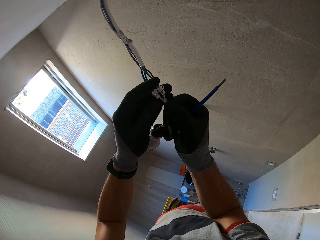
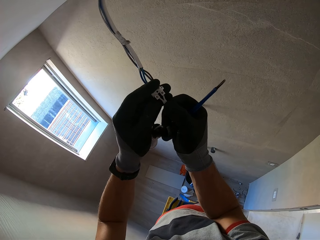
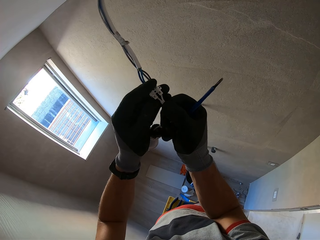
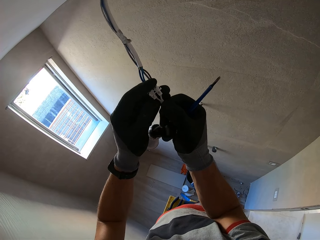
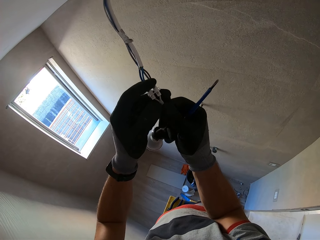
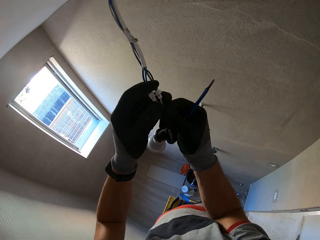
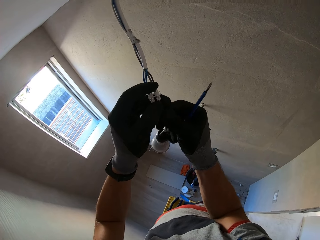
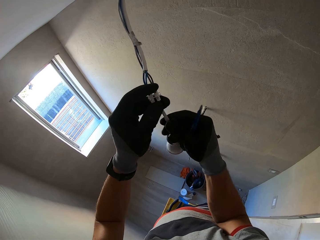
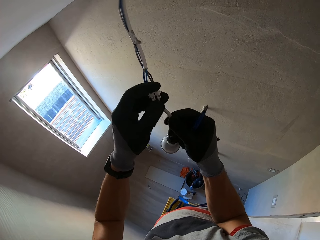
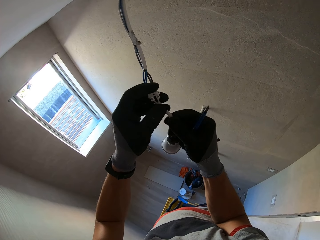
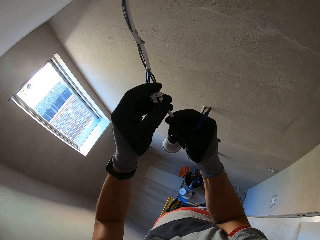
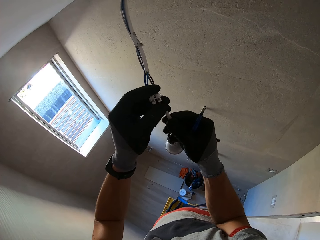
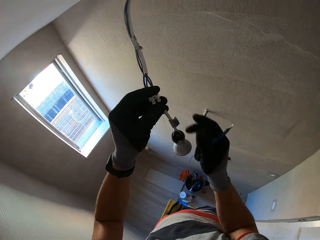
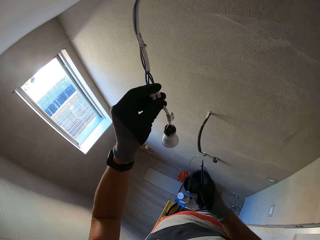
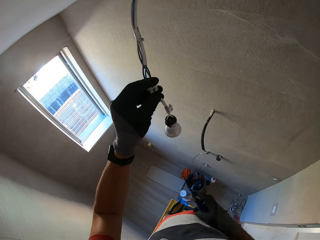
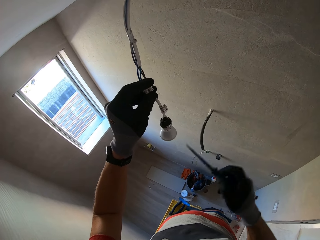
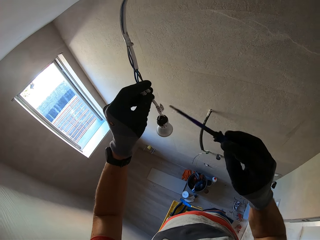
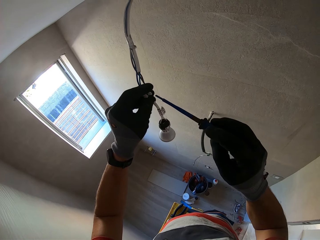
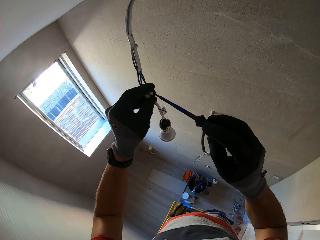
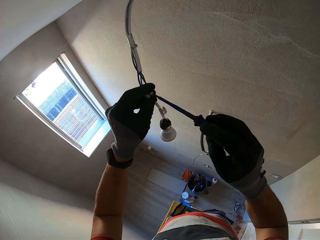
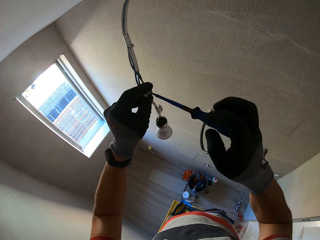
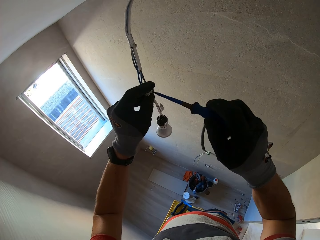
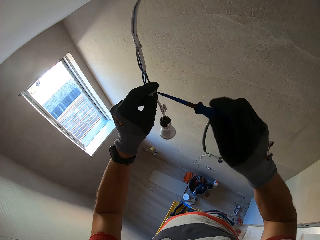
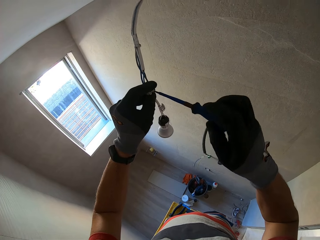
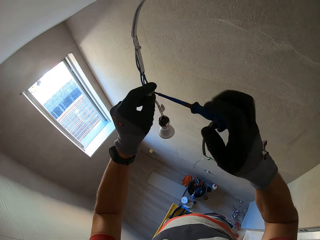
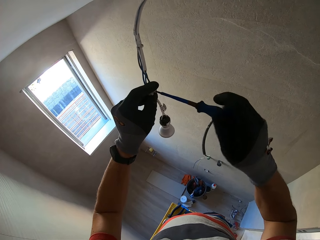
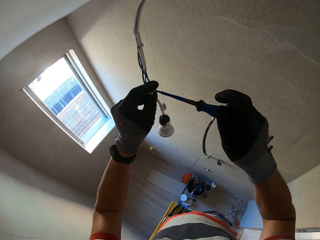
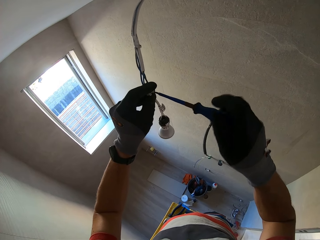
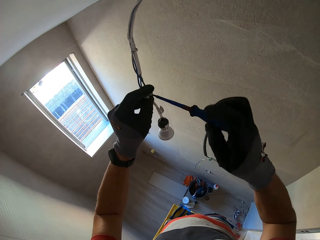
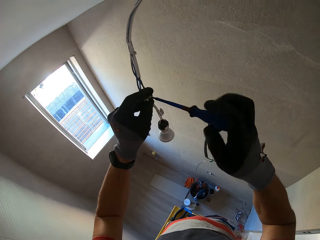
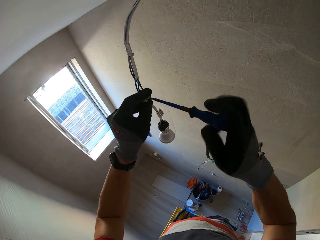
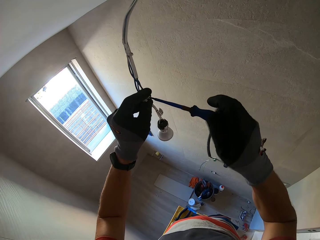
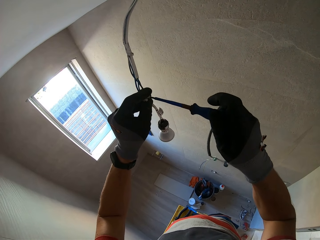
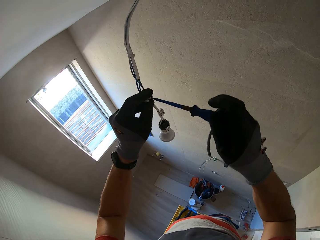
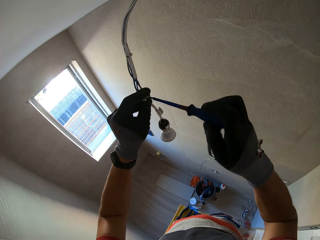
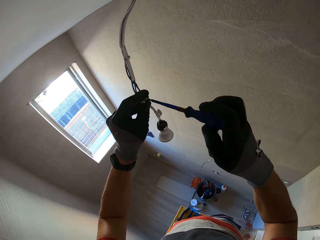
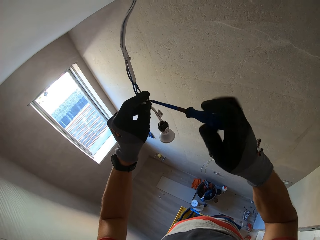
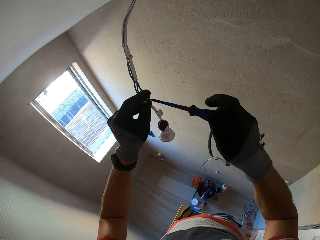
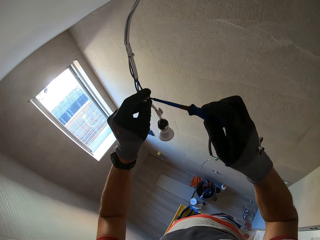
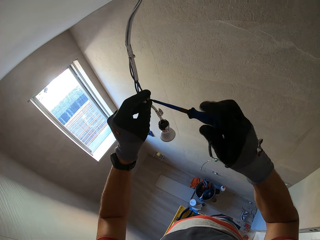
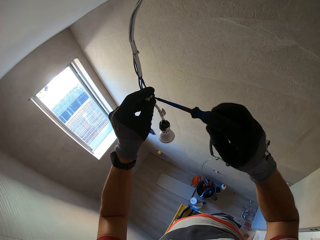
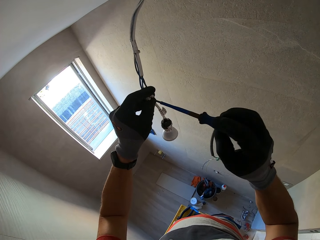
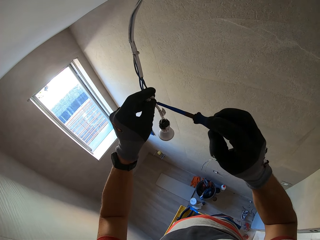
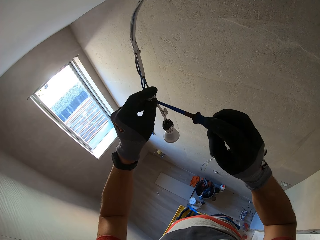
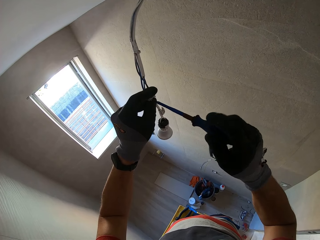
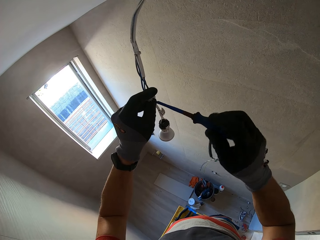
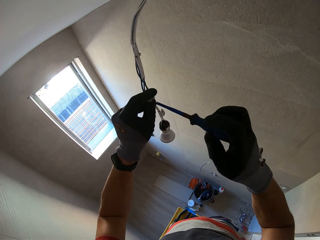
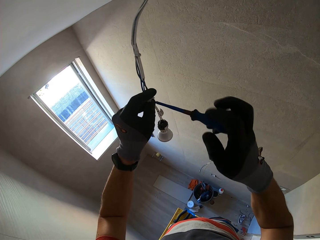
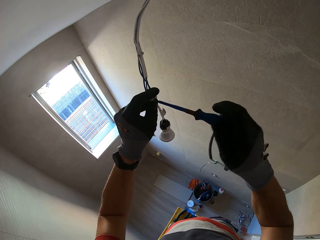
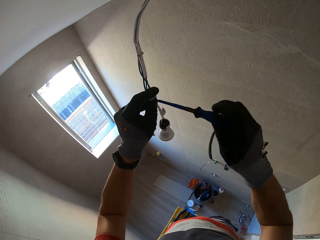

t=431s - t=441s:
The camera wearer closes the connector's screw with a screwdriver.

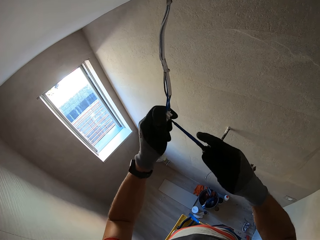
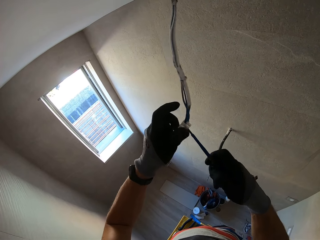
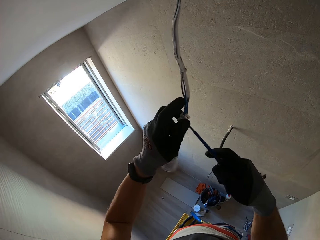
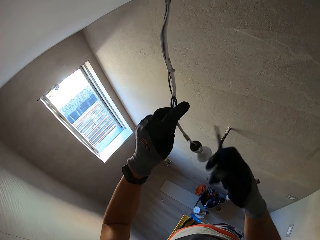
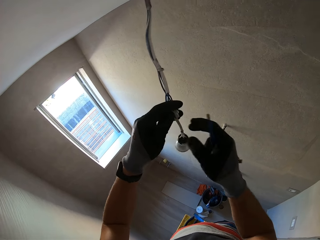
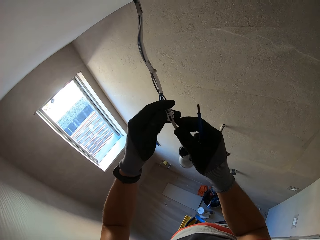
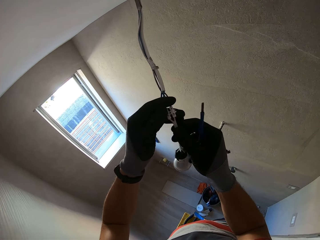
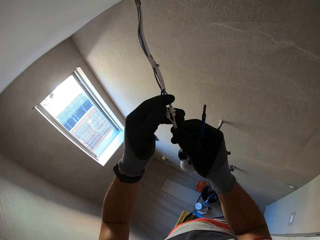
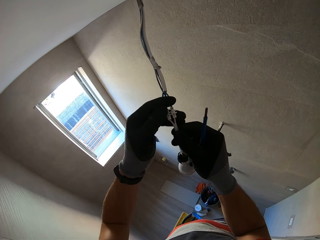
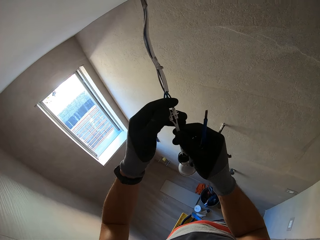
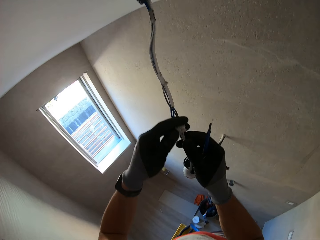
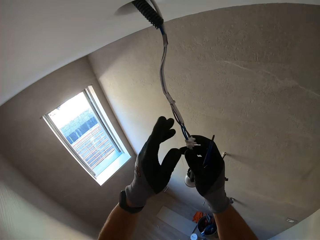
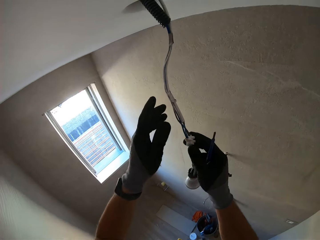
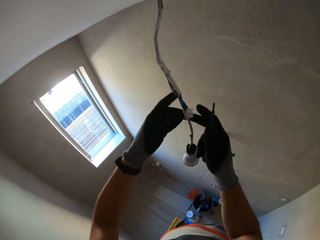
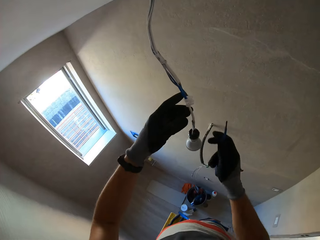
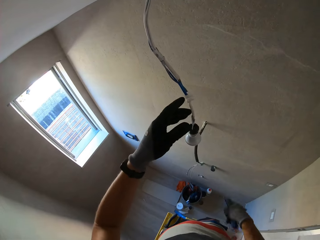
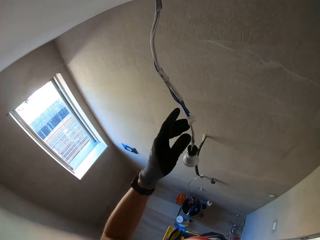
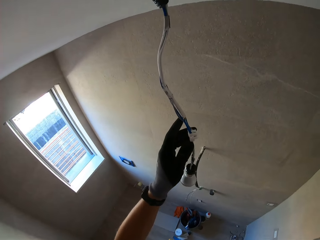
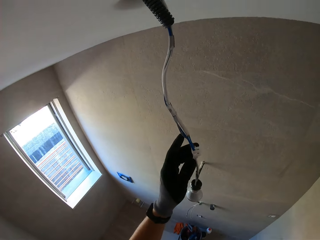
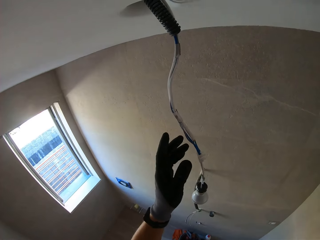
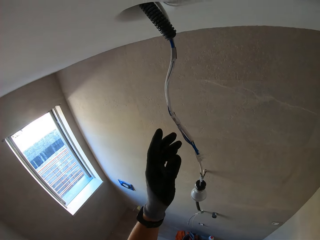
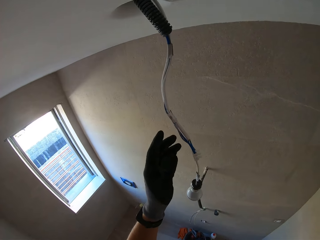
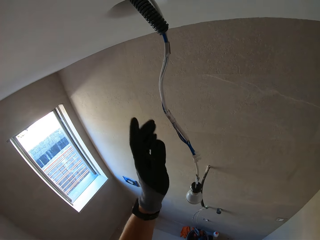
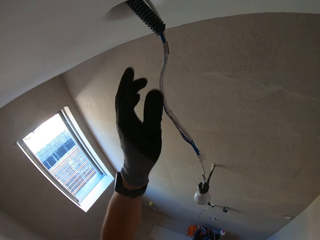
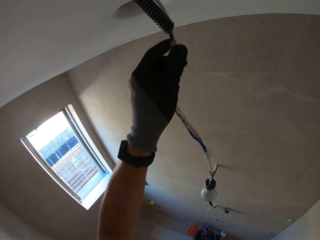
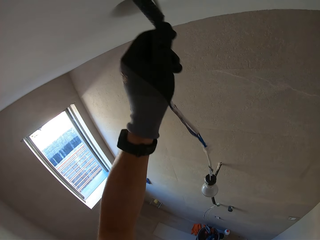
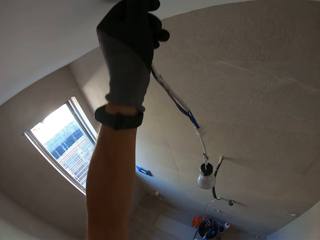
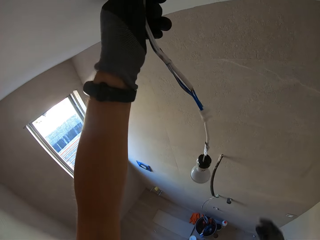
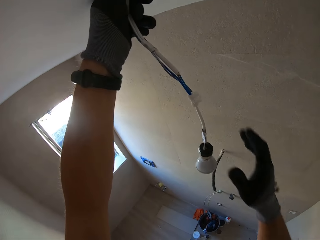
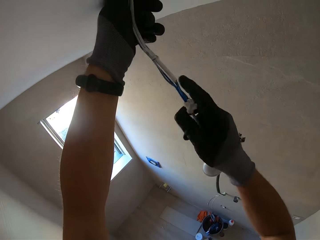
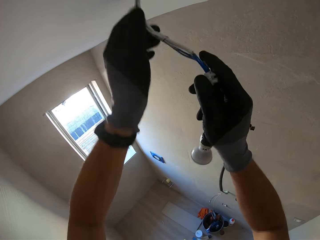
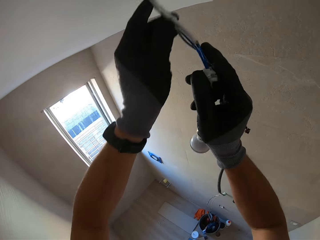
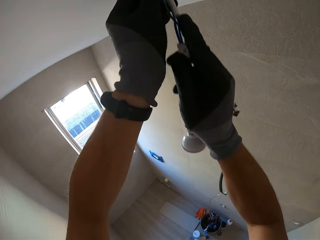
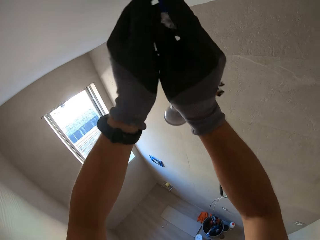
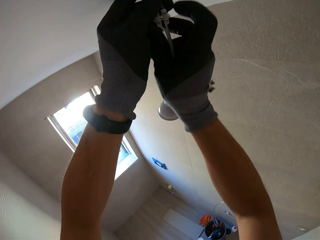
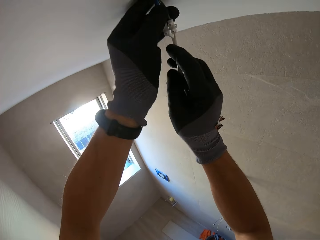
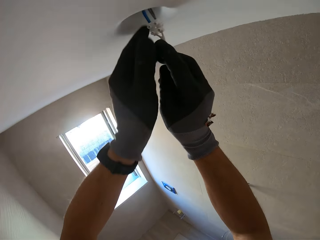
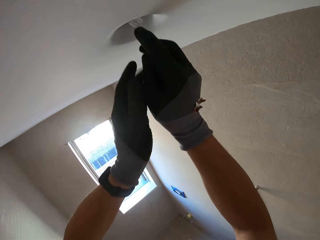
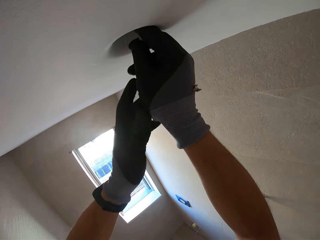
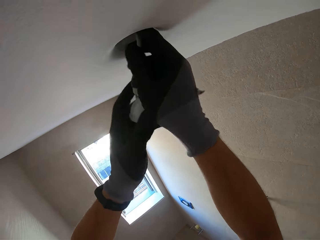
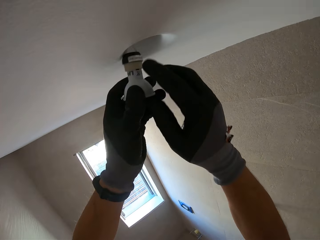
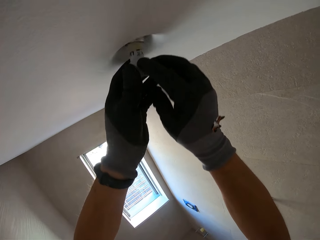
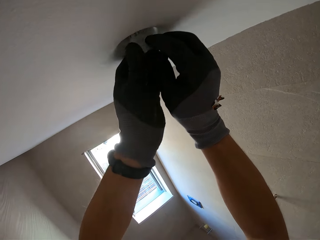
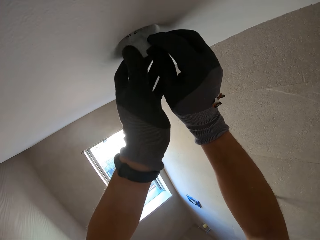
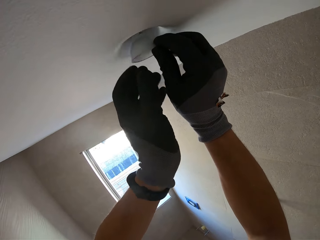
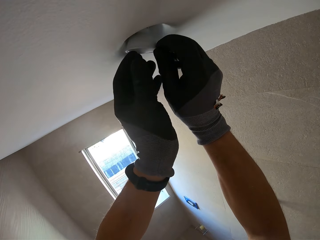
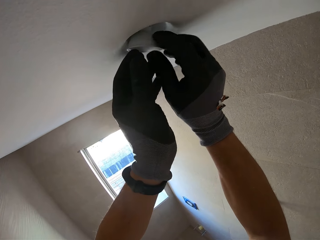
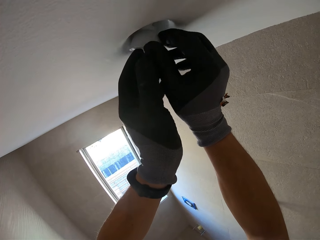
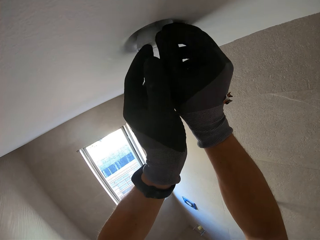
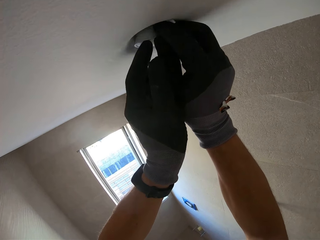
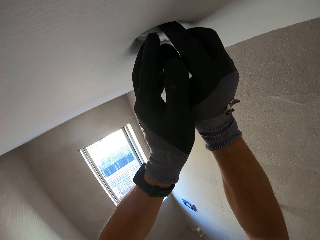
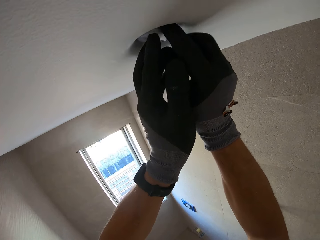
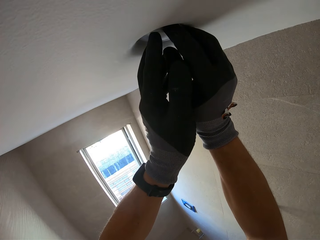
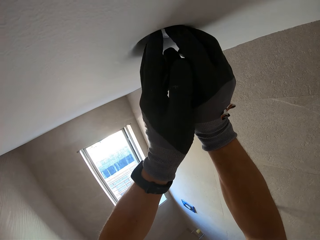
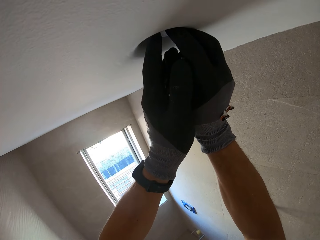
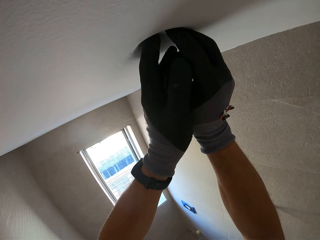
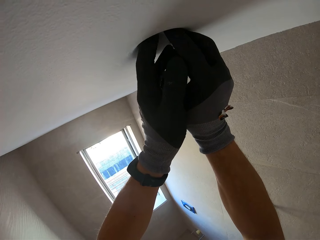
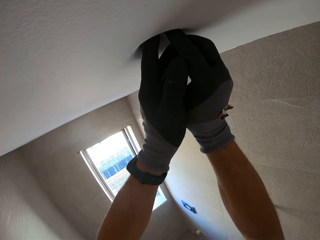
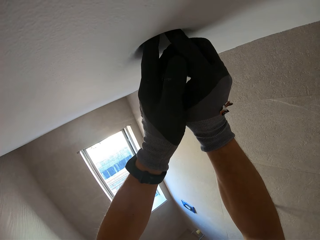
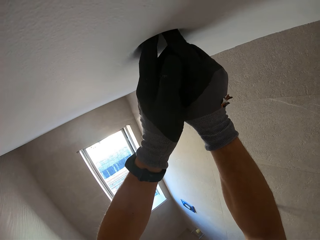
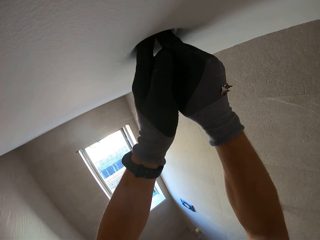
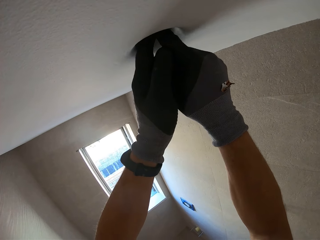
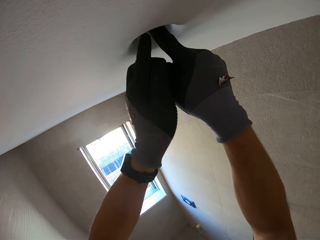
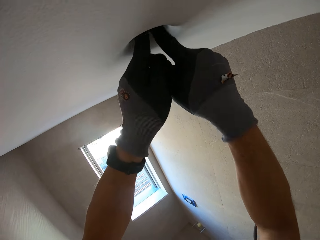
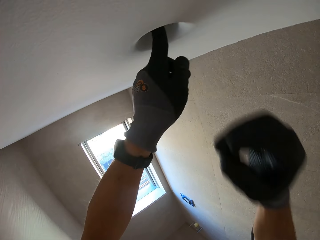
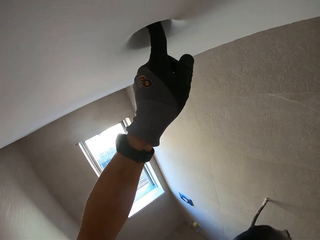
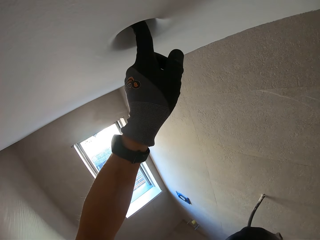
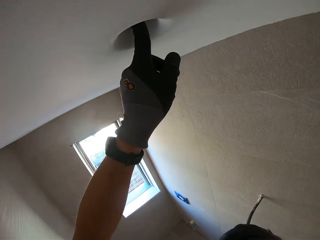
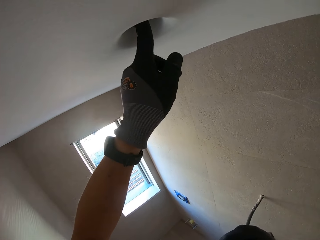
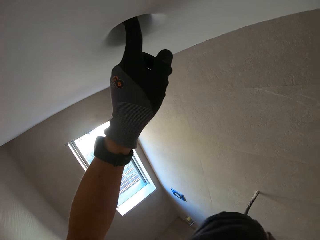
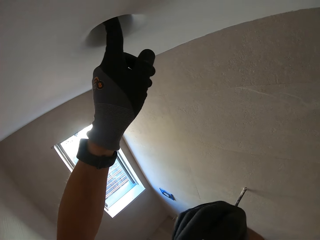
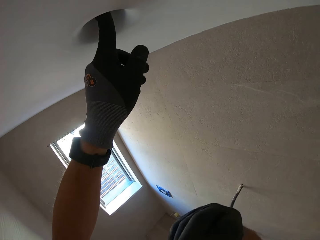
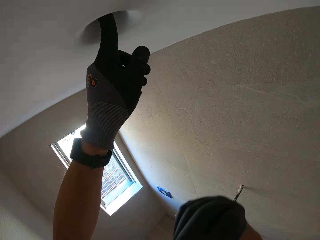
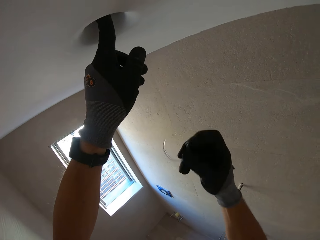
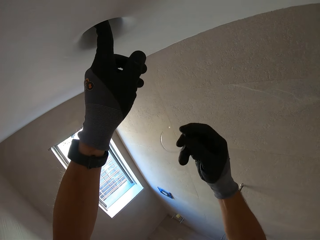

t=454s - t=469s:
The camera wearer examines the wire. They lift the wire. They push the wire into the hole. They fixed the bulb into a hole.
